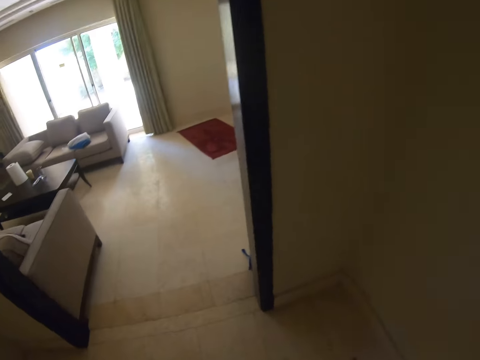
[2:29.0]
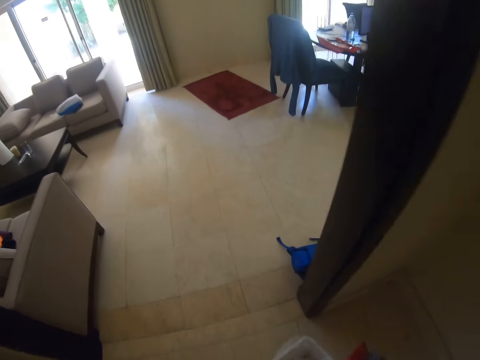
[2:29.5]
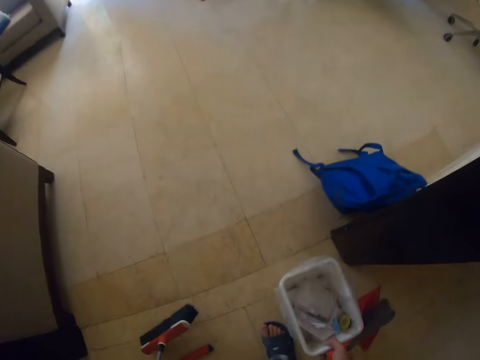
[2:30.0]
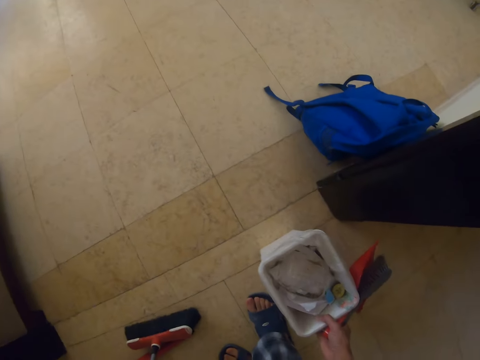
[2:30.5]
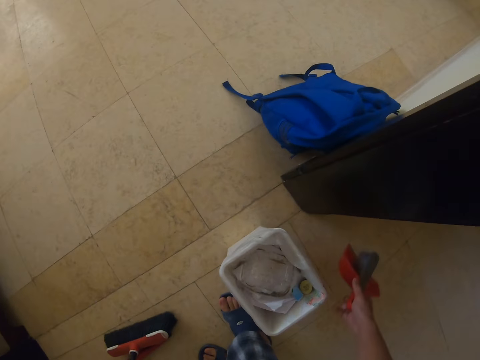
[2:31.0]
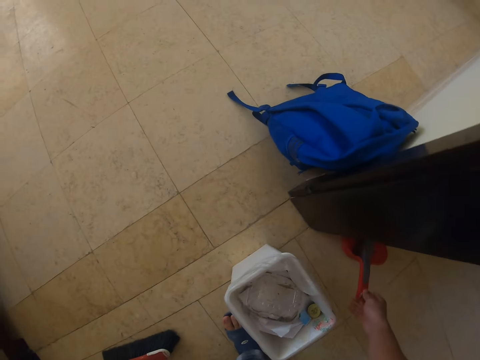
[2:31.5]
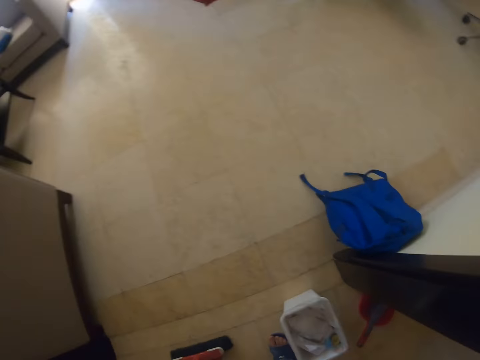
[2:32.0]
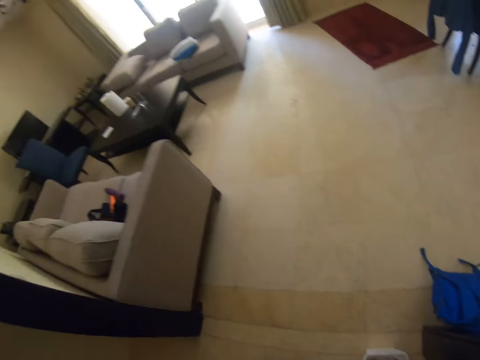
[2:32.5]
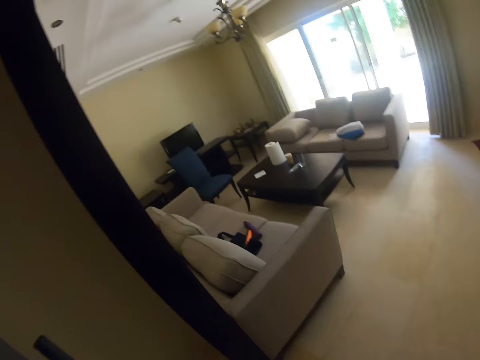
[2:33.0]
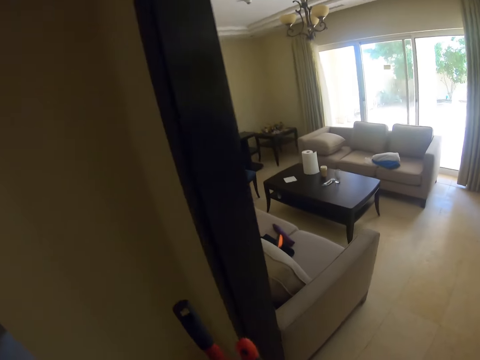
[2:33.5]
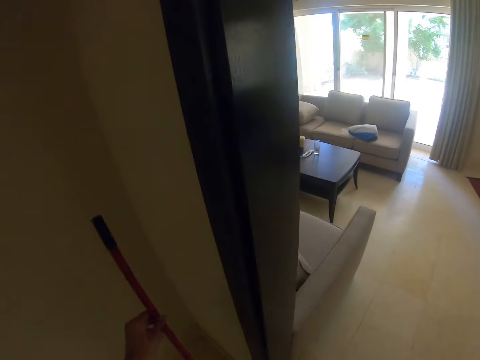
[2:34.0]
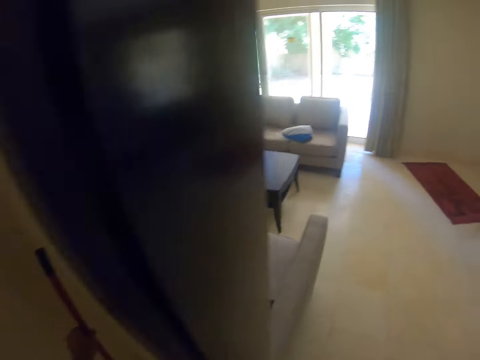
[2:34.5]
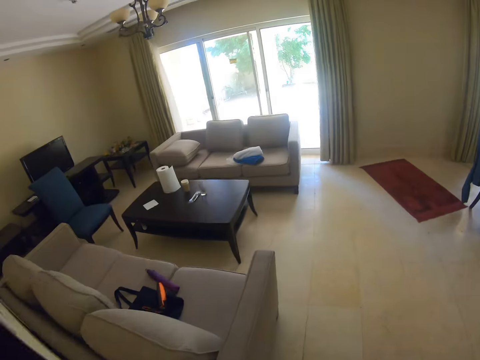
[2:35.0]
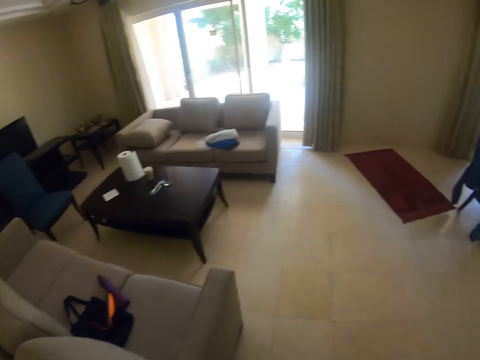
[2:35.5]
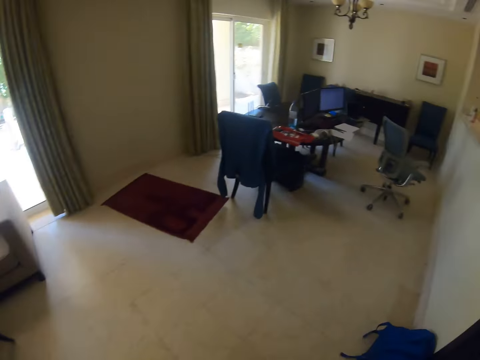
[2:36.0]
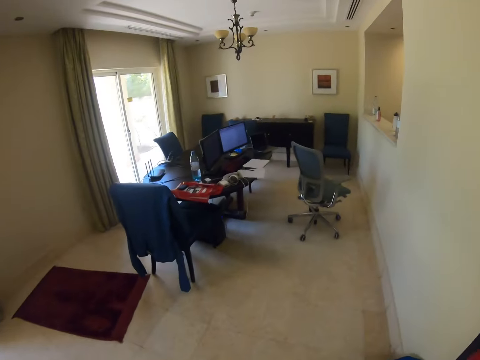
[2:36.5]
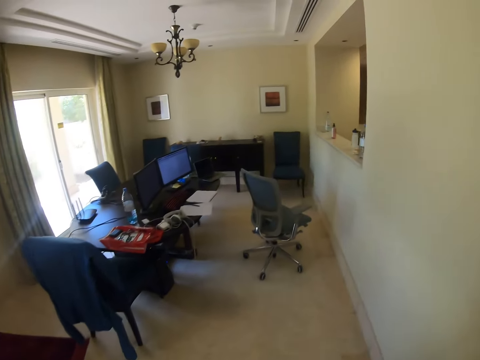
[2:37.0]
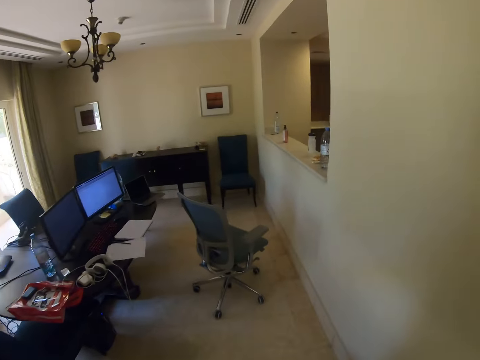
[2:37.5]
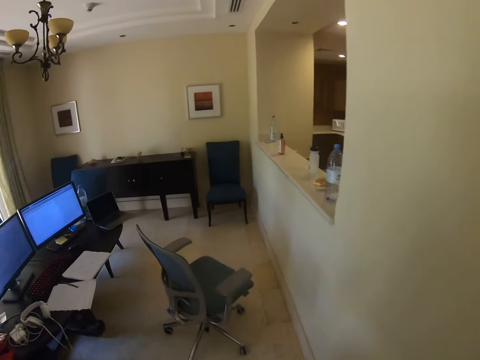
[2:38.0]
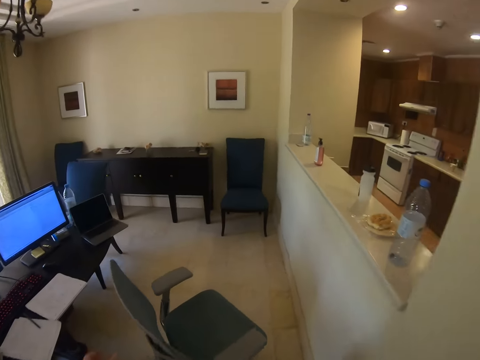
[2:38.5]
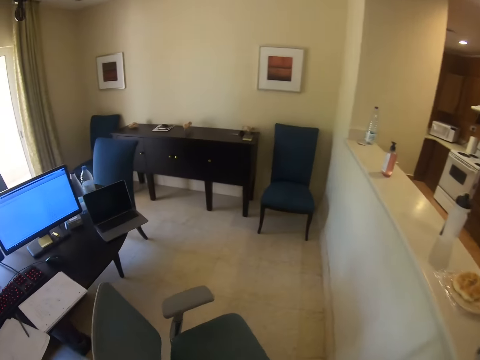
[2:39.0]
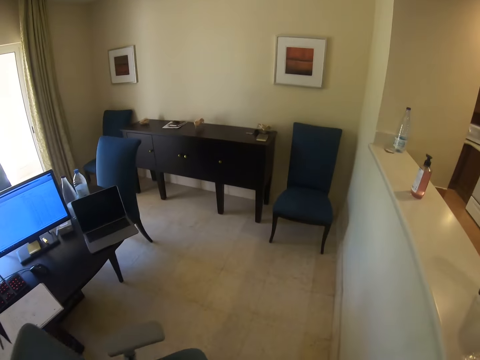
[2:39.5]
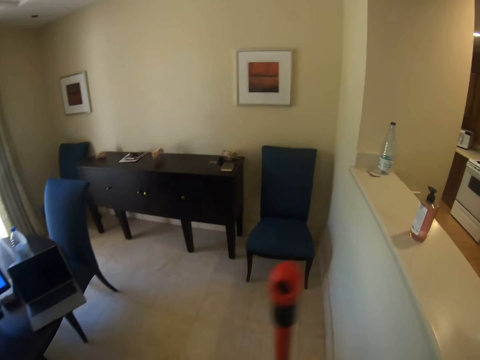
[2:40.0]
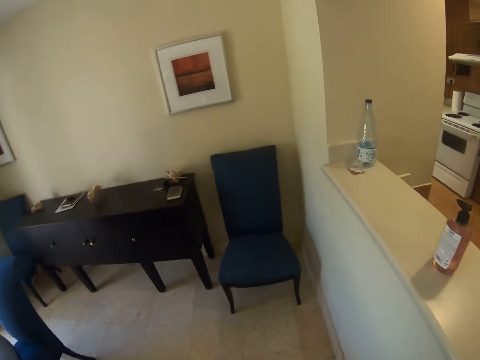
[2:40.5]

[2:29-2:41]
The camera wearer puts the dust bin on the floor. They put the cat litter or dust pan and the floor brush on the floor. They sweep the floor with the floor brush. They lean the brush against the wall. They walk around the house.

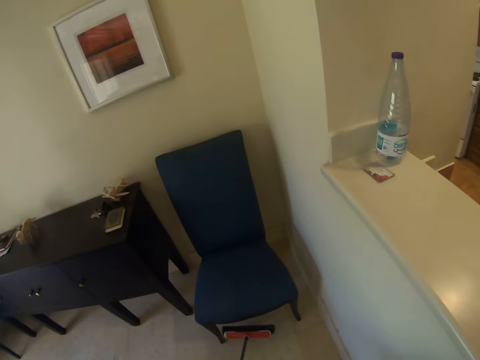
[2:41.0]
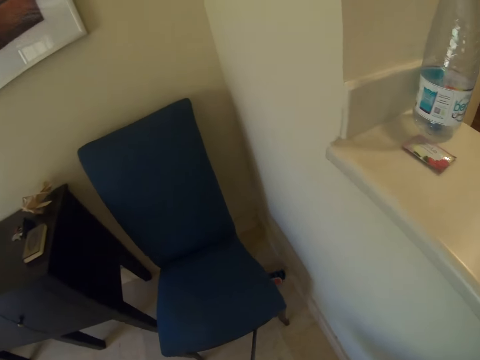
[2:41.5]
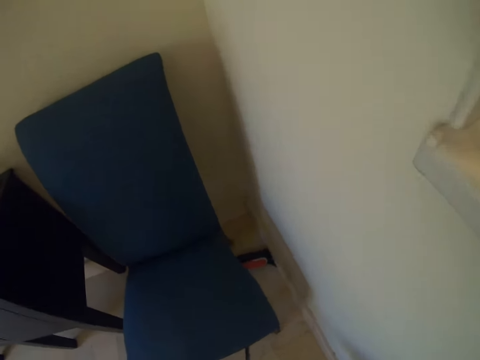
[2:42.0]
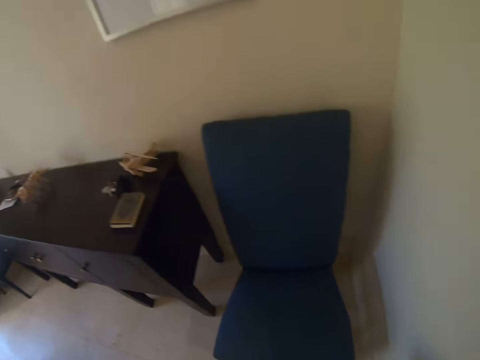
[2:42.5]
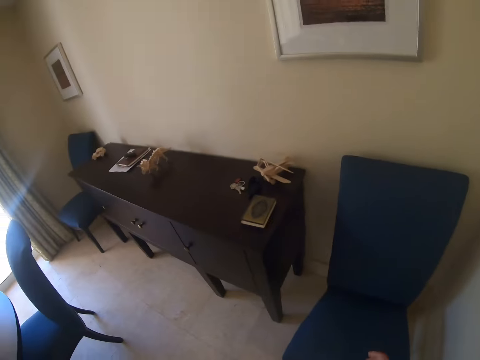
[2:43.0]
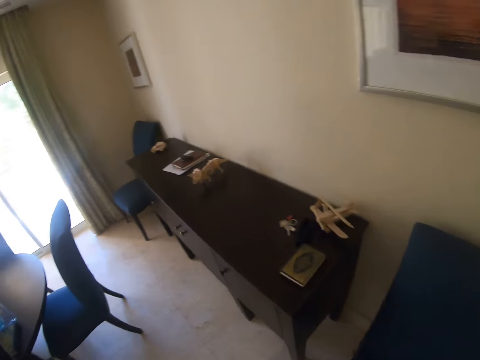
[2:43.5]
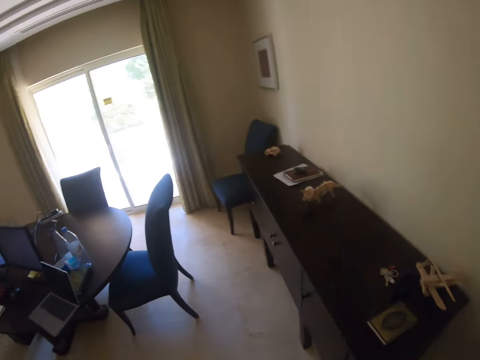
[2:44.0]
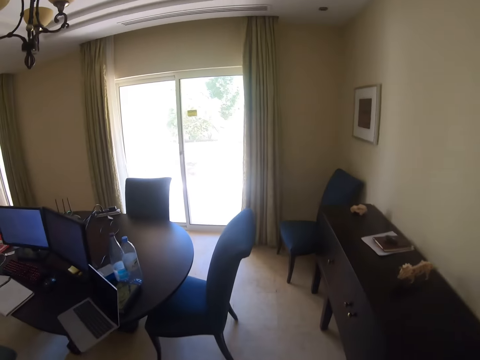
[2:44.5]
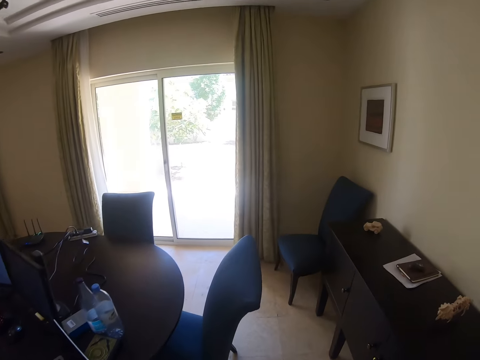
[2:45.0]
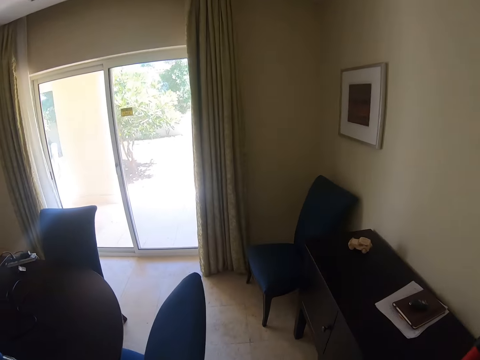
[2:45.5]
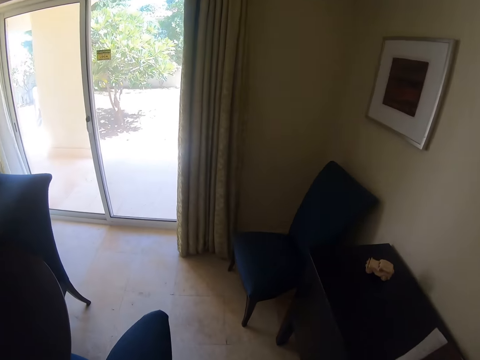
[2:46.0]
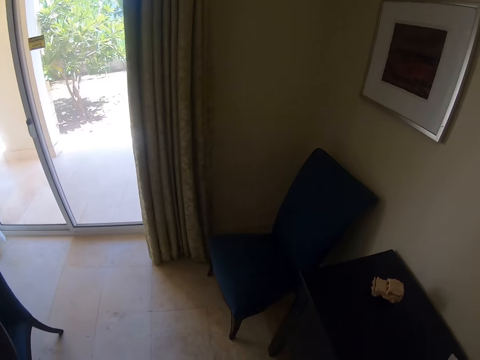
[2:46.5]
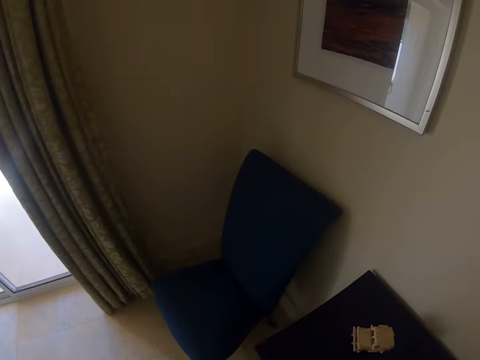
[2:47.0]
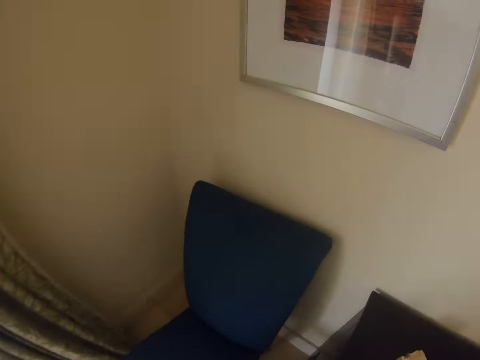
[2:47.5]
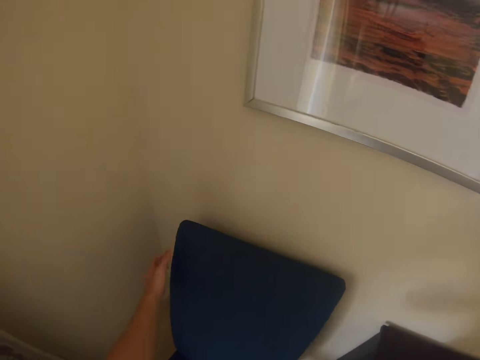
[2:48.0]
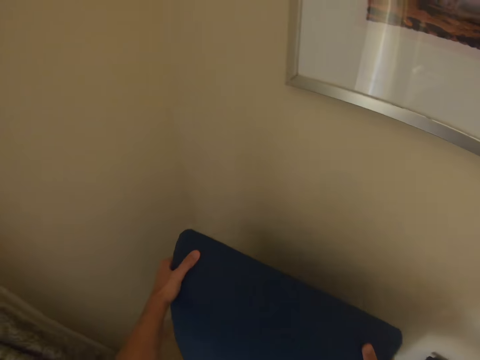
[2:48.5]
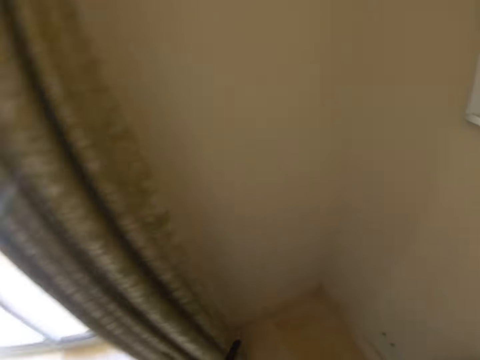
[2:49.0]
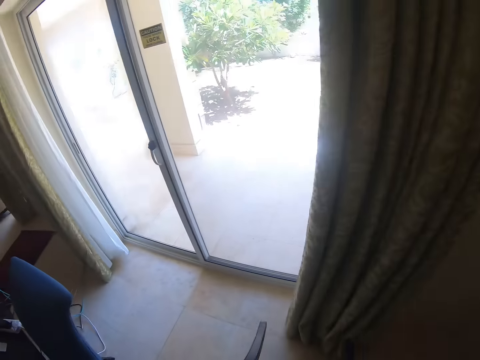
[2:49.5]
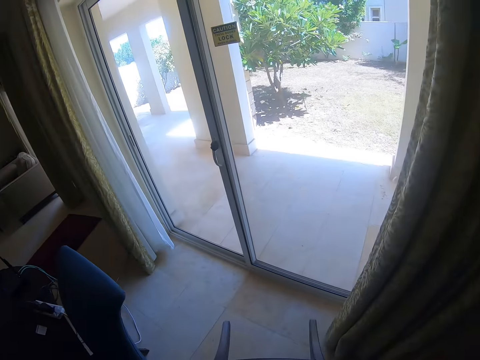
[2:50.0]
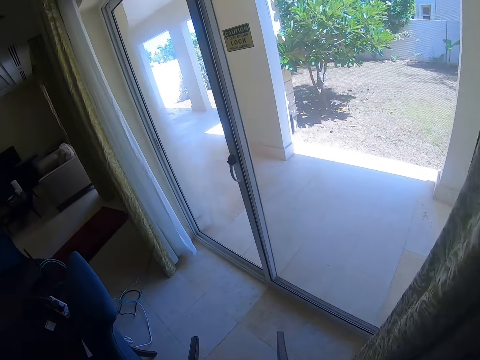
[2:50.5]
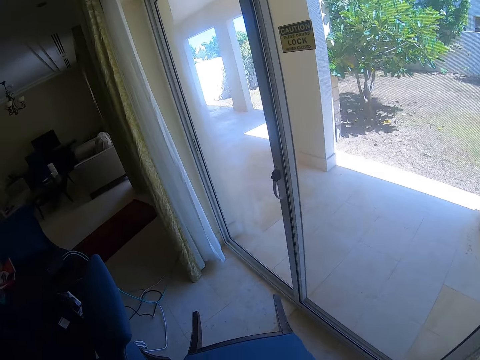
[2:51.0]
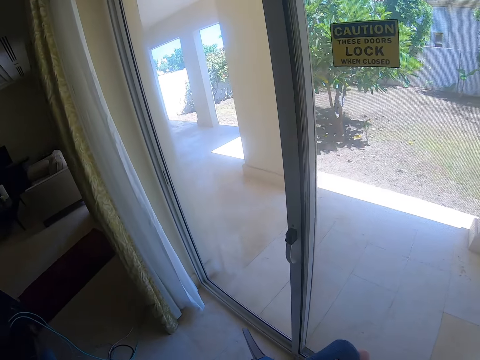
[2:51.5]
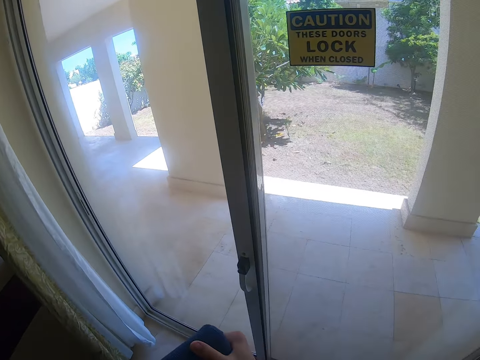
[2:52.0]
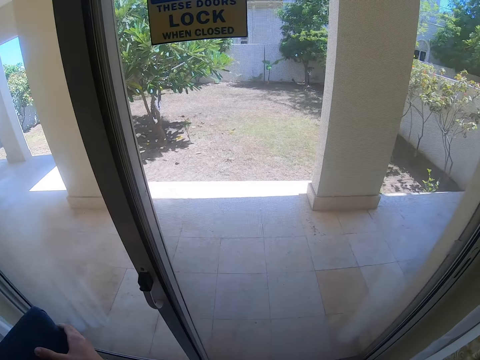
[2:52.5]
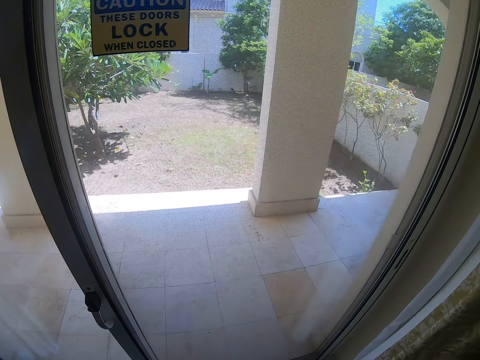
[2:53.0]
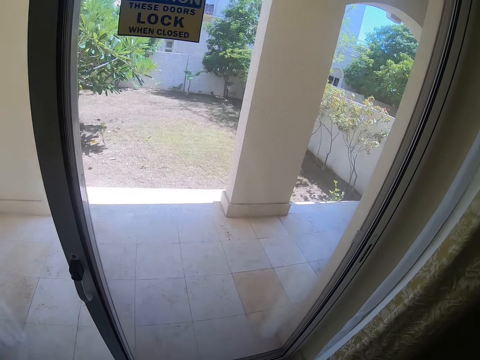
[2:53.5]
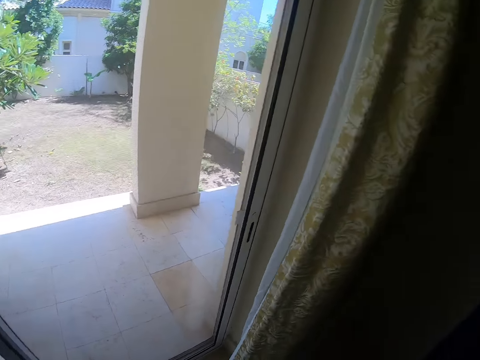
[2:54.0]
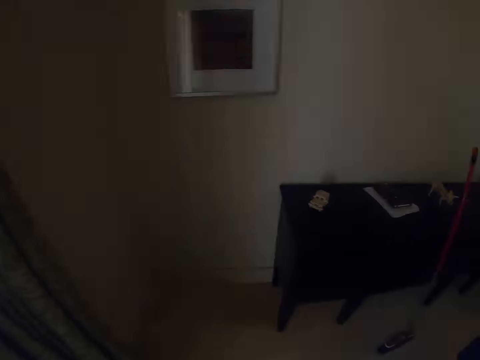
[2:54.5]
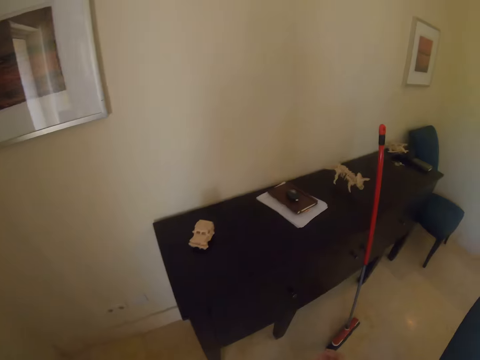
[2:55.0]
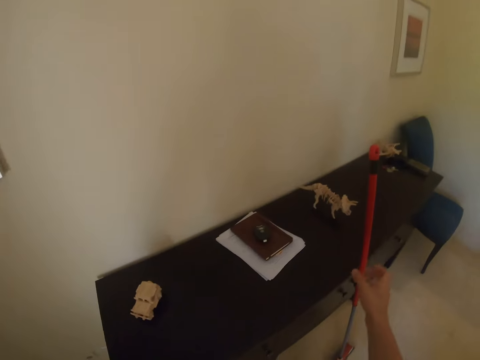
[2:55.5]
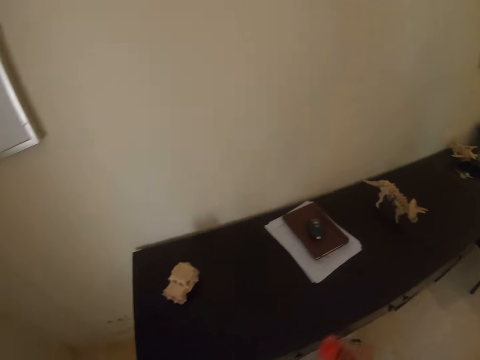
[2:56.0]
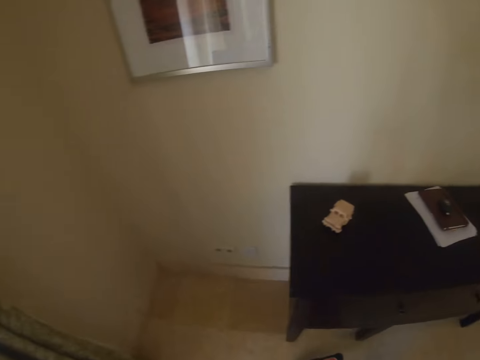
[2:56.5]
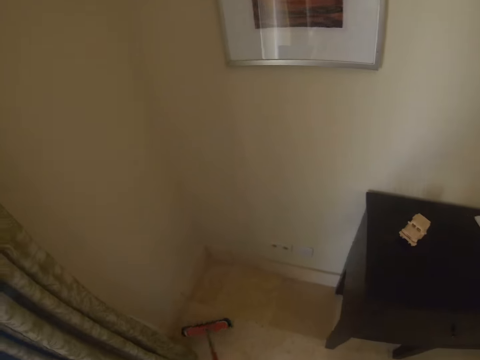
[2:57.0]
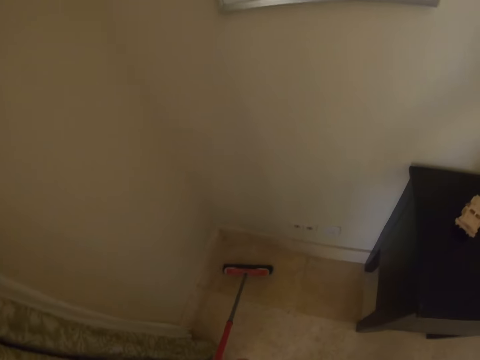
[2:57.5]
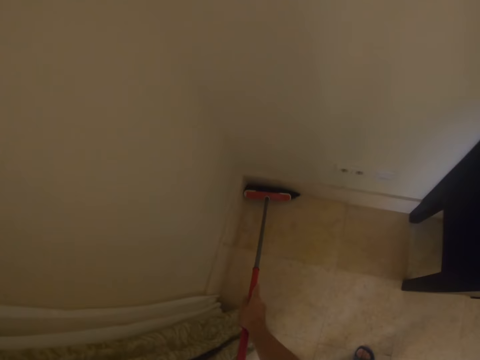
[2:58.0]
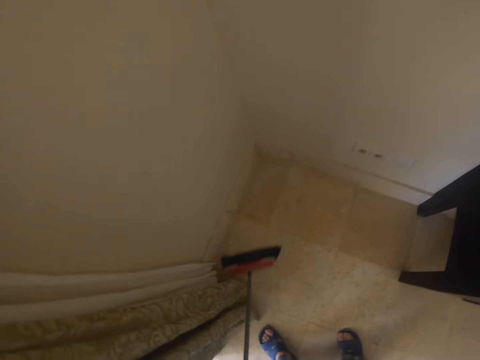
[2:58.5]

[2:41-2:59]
The camera wearer sweeps in the living room. They move a chair in the room. They pick up the floor brush and sweep the floor with the floor brush.
